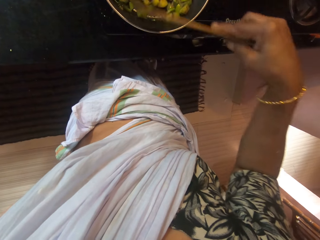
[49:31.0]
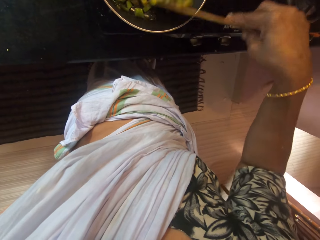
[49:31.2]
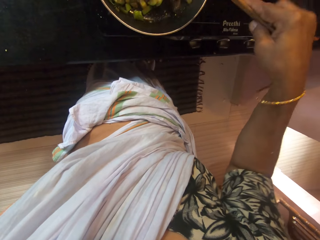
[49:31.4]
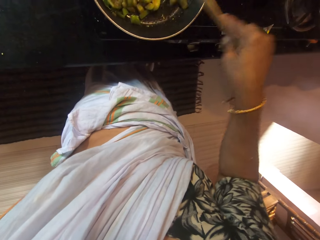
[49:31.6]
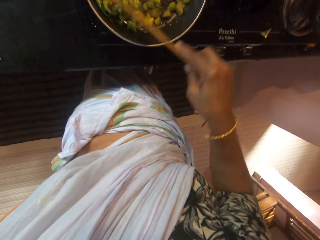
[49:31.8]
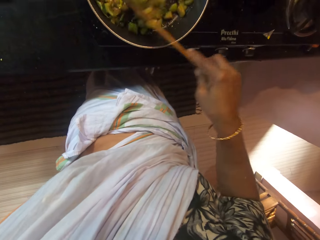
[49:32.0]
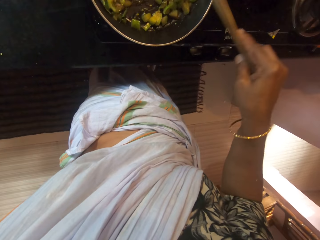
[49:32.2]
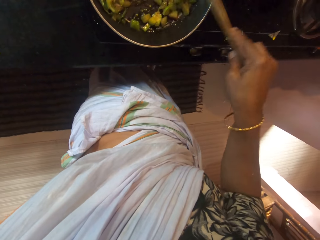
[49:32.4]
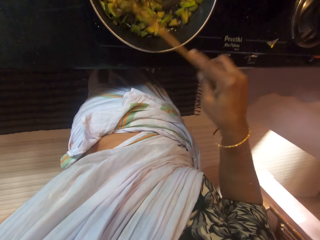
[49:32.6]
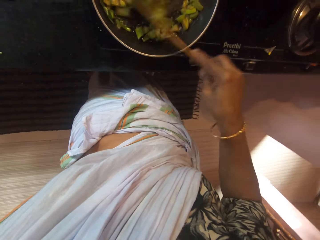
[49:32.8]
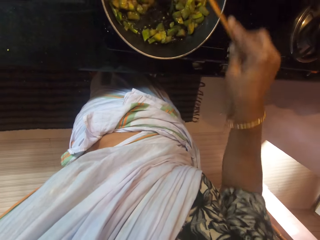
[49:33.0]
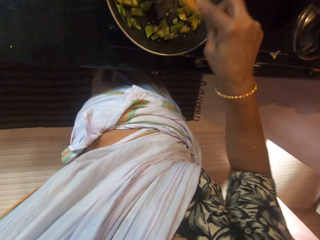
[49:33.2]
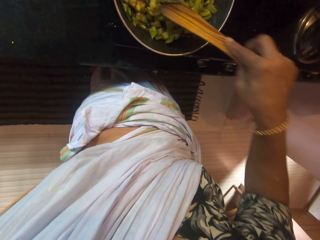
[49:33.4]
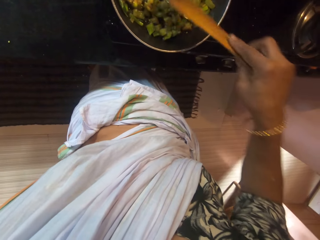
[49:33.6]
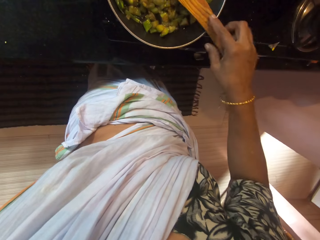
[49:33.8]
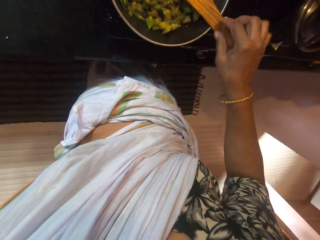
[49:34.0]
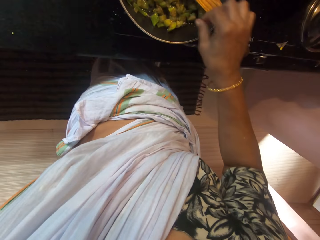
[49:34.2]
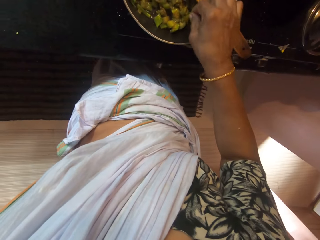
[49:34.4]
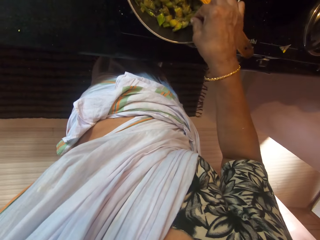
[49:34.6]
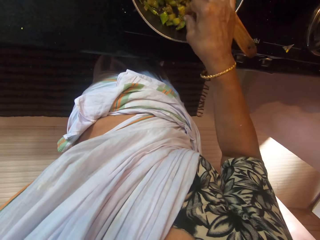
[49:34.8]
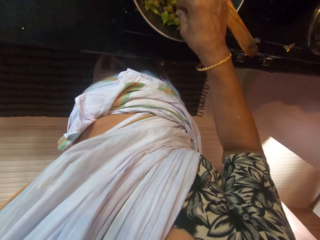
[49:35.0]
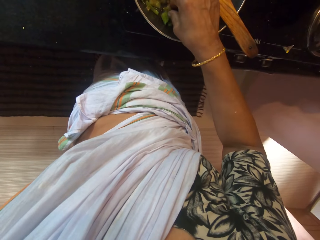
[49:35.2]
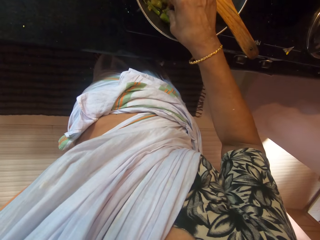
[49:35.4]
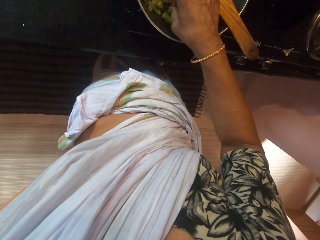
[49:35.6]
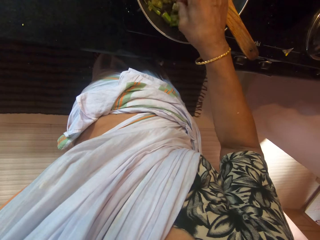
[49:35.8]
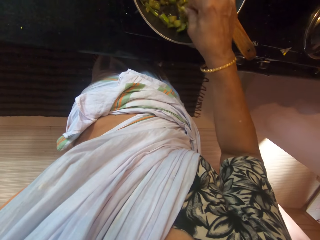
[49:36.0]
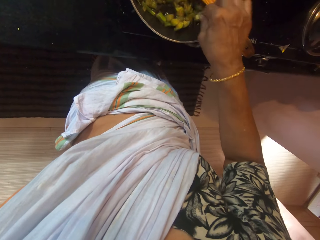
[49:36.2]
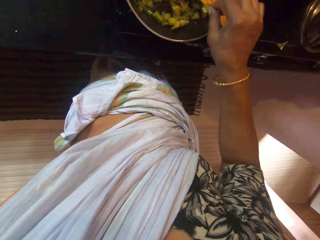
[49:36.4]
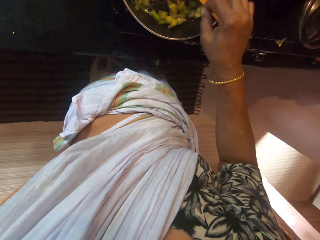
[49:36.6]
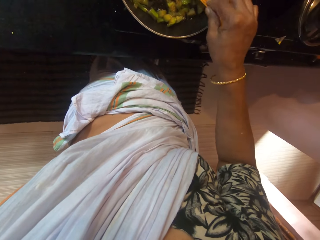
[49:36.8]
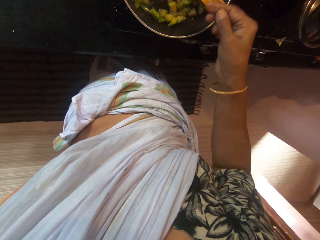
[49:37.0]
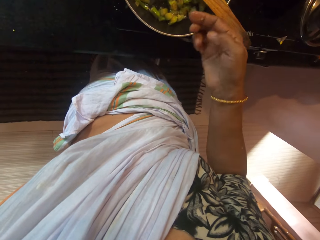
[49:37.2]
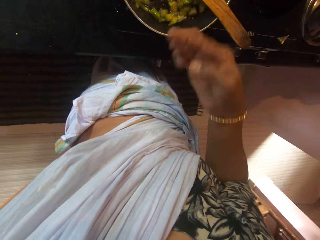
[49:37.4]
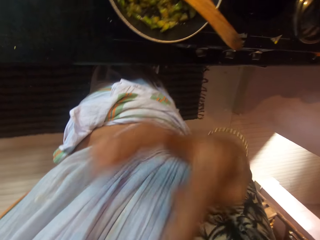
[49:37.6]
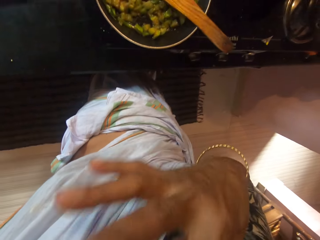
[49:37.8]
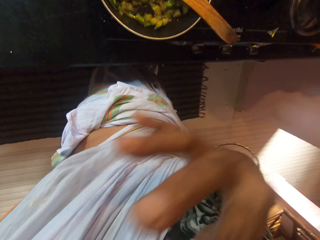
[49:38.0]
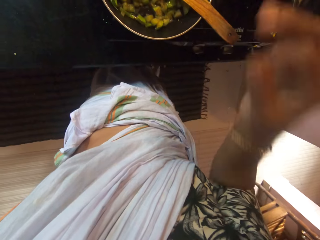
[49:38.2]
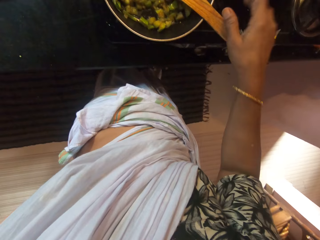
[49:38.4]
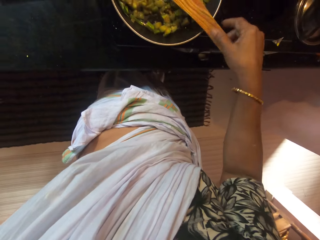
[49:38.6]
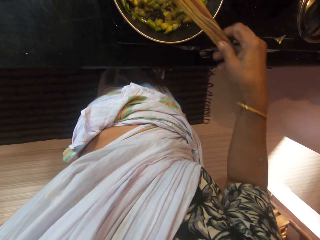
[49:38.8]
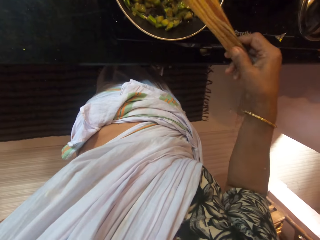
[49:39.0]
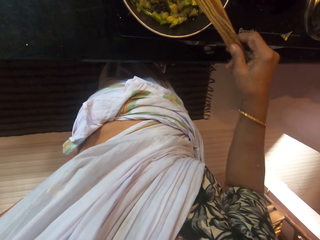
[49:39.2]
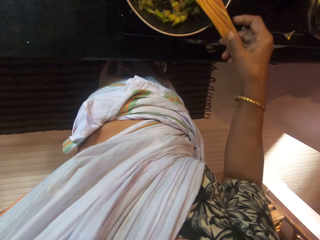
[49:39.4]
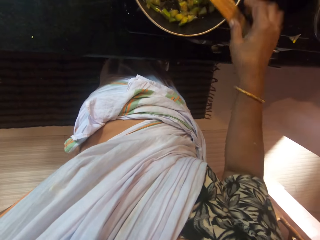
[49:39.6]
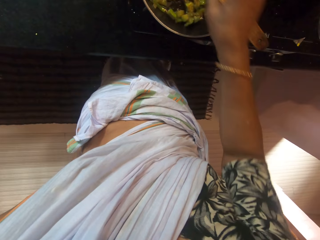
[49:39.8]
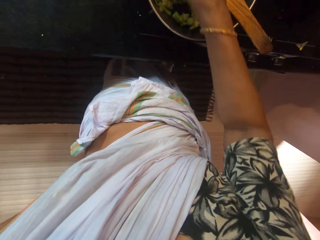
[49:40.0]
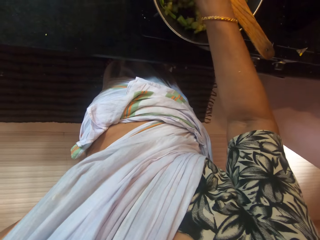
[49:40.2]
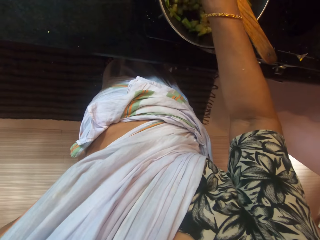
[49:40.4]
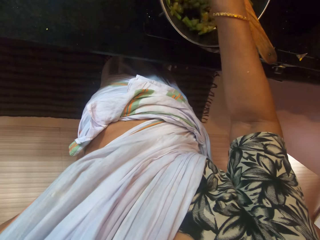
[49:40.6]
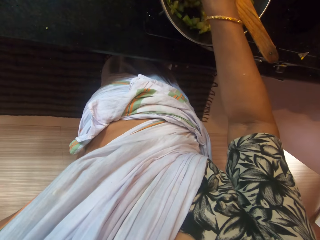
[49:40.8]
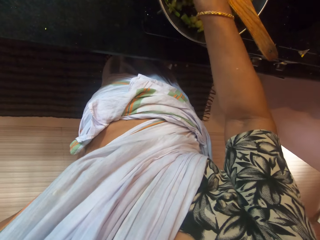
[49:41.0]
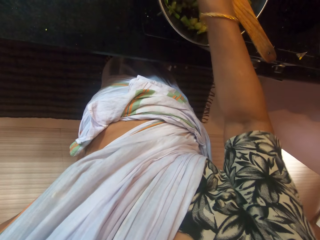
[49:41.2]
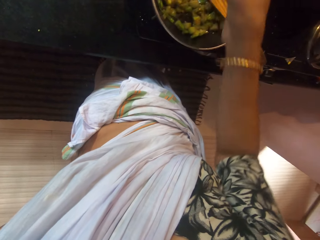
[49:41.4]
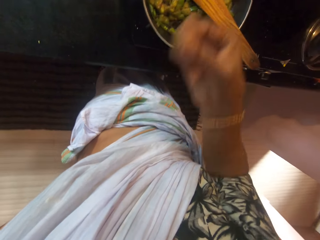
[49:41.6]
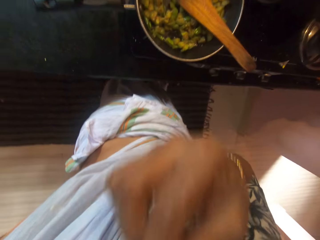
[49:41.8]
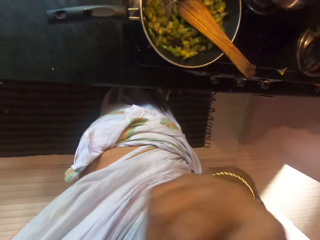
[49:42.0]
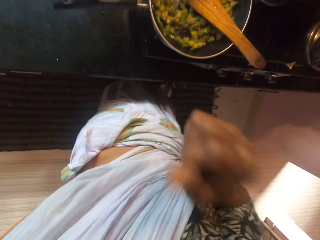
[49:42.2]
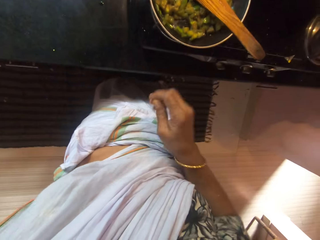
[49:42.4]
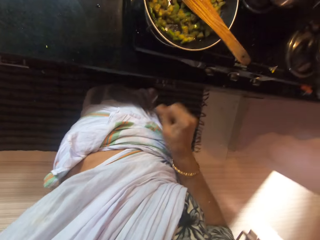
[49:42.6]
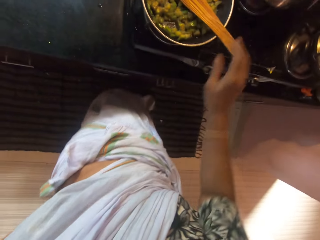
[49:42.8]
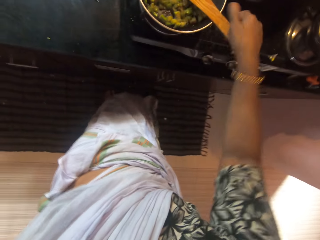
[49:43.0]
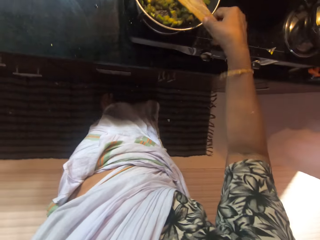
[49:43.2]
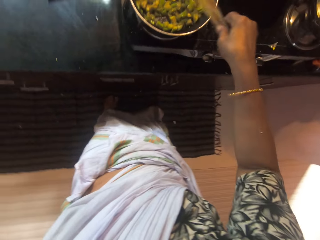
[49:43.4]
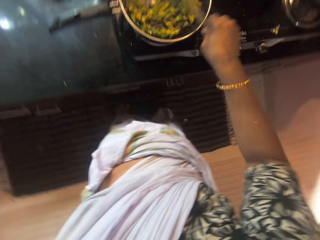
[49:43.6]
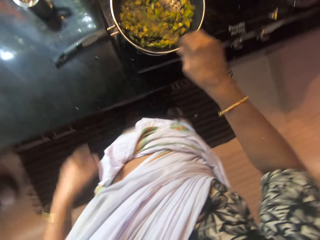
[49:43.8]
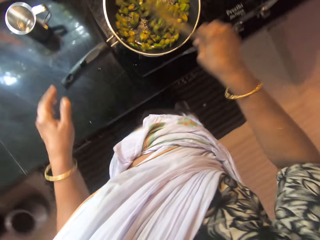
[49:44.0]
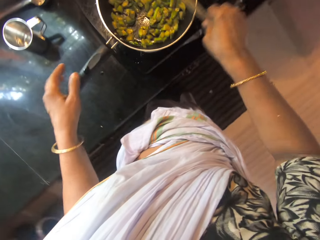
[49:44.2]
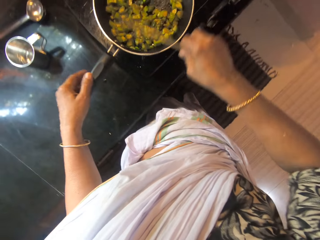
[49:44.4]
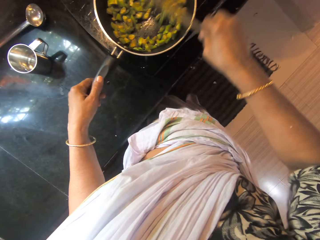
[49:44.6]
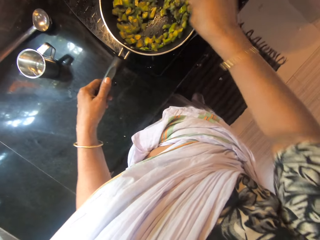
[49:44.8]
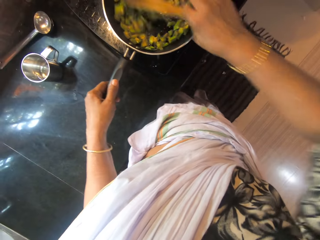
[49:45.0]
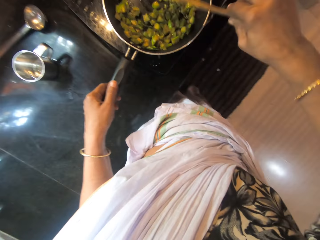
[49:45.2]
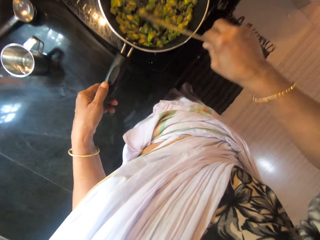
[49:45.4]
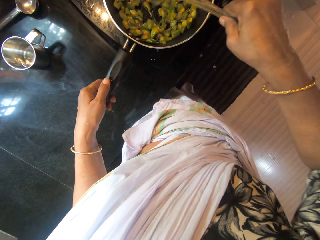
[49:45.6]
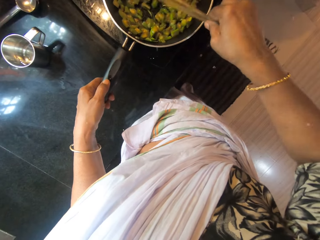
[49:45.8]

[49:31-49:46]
The camera wearer drops the spoon in the pan of vegetables with her right hand. She picks a vegetable from the pan with her right hand. She touches the food in the pot. She drops the vegetable in the pan with her right hand. She puts her right index finger in her mouth. She licks the finger. She picks the spoon from the pan of vegetables with her right hand. She drops the spoon in the pan of vegetables with her right hand. She picks a vegetable from the pan with her right hand. She touches the food in the pot. She puts the vegetable in her mouth with her right hand. She licks the finger. She picks the spoon from the pan of vegetables with her right hand. She stirs the vegetables in the pan with the spoon in her right hand. She grabs the handle of the pan of vegetables with her left hand.

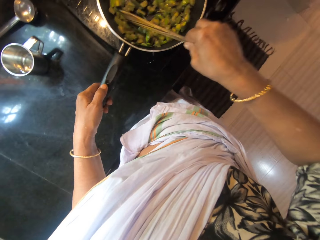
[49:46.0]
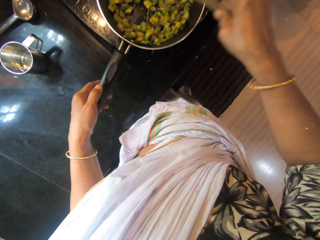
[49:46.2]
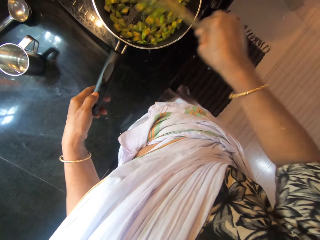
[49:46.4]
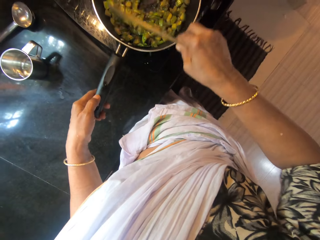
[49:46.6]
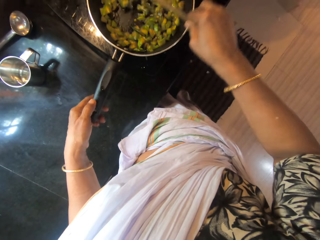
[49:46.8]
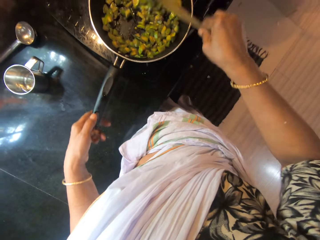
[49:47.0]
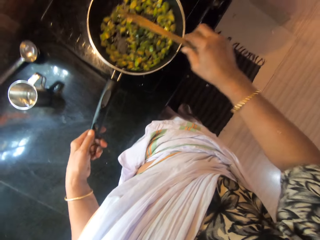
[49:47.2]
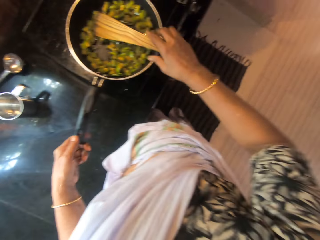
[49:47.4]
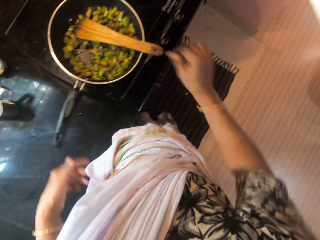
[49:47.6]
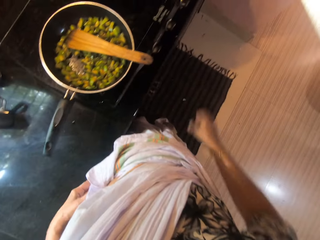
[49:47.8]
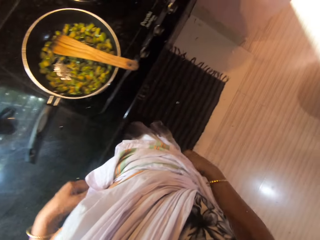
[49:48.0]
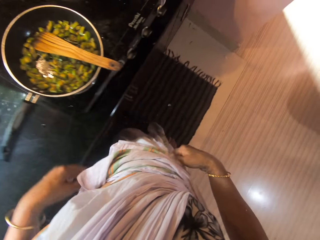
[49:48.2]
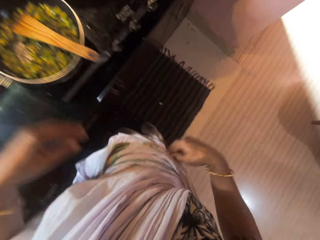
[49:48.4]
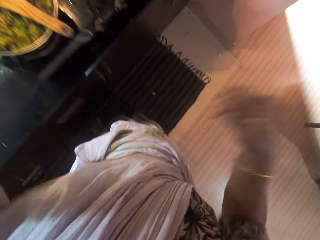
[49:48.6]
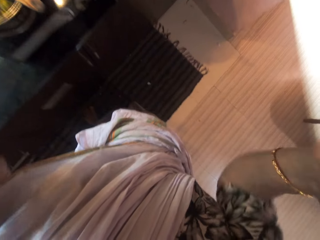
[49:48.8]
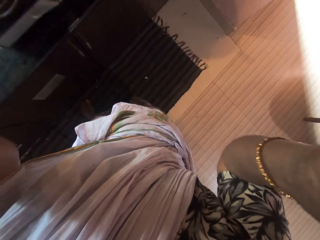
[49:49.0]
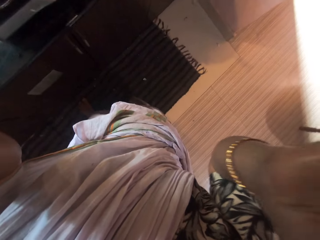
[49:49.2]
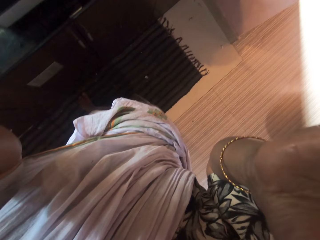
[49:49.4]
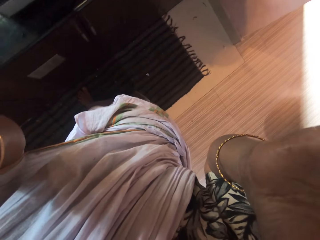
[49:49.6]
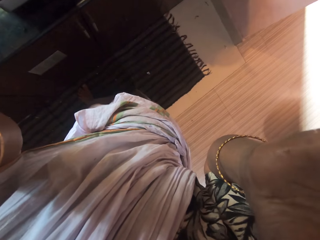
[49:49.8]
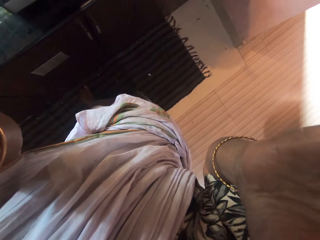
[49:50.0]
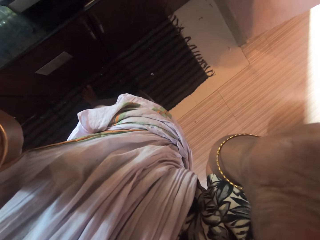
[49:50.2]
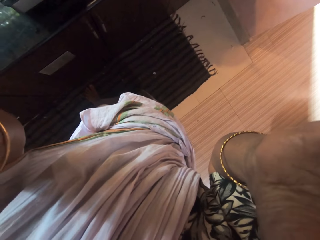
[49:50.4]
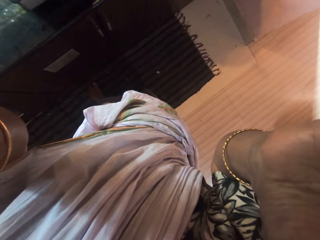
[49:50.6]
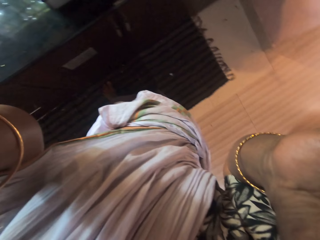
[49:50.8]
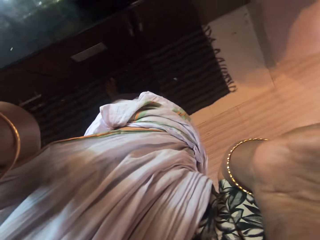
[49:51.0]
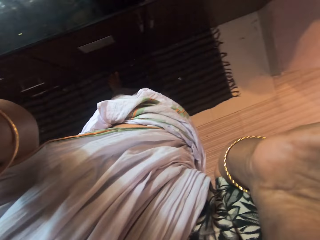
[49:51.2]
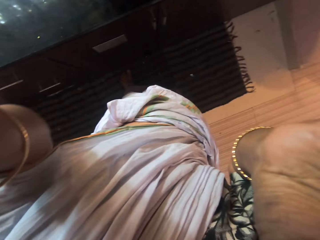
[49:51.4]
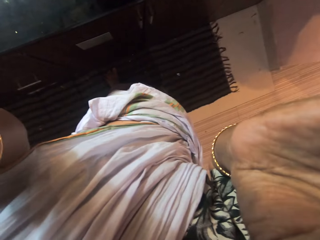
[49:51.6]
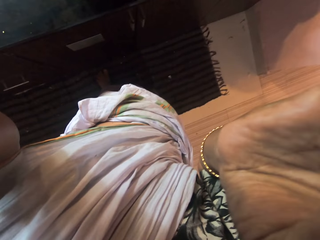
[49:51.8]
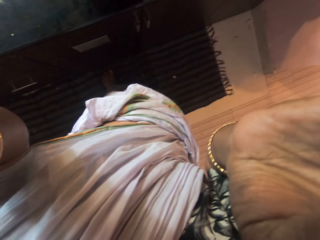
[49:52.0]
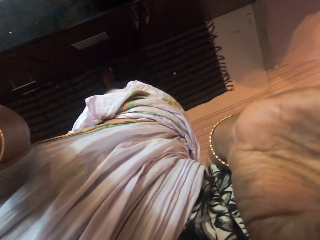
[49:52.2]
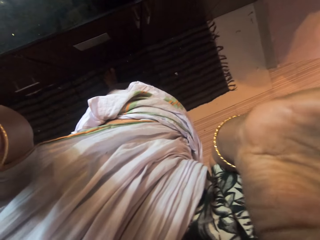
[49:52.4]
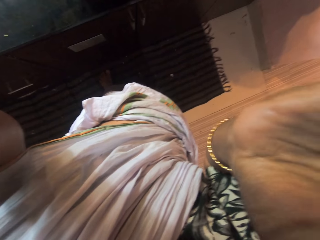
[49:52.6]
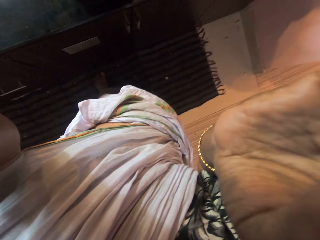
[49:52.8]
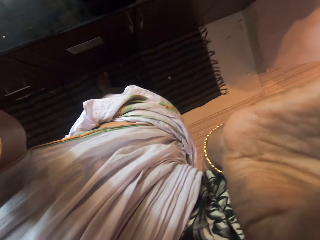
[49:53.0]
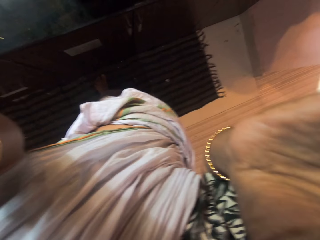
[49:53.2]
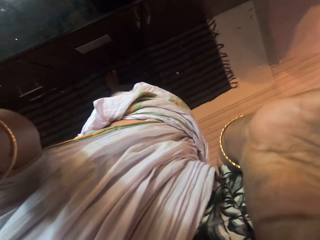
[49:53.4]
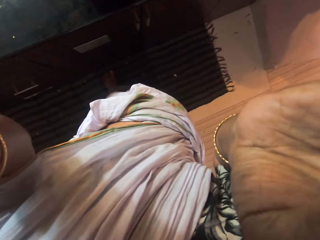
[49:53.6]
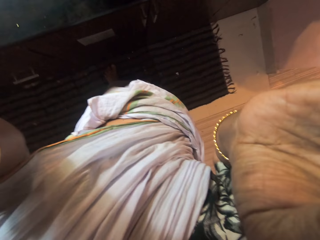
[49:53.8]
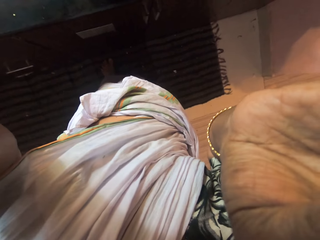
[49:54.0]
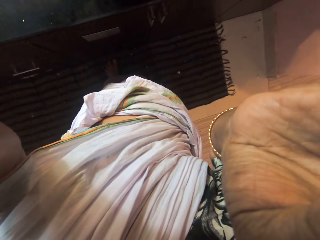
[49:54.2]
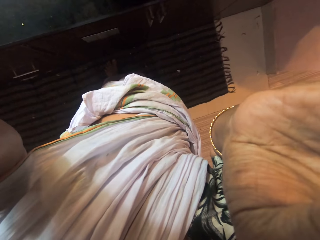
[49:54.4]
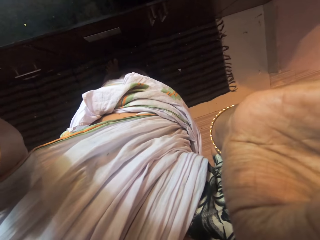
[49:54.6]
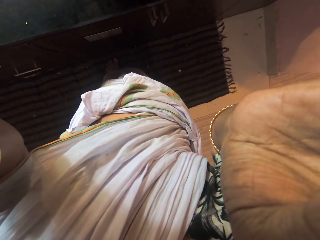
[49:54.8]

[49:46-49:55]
The camera wearer drops the spoon in the pan of vegetables with her right hand. She cleans her left hand on her sari. She cleans her right hand on her sari. She adjusts the camera on her head with her hands.
